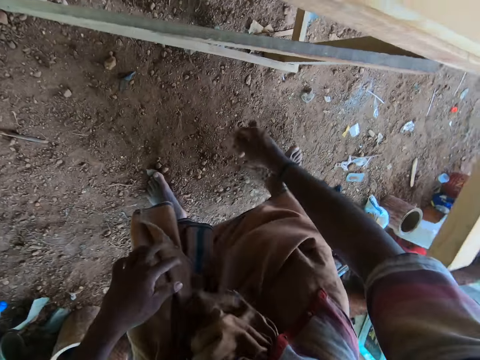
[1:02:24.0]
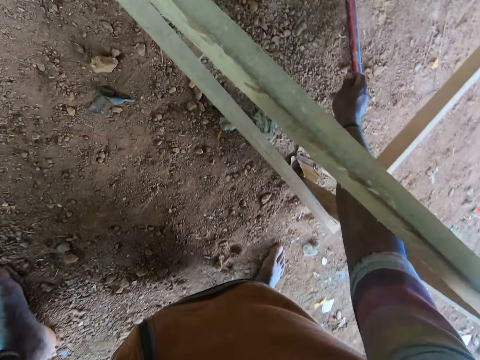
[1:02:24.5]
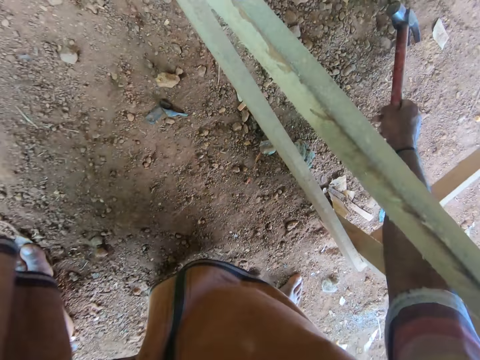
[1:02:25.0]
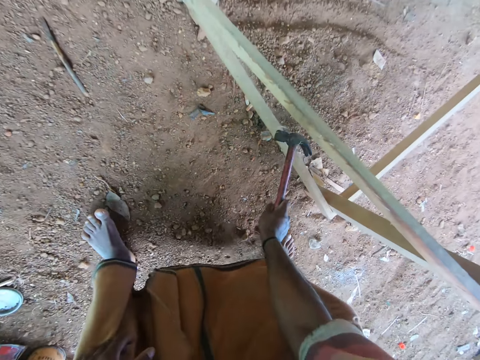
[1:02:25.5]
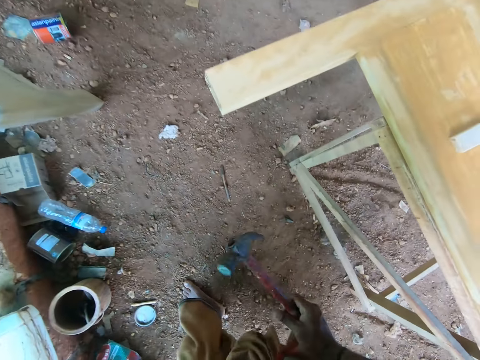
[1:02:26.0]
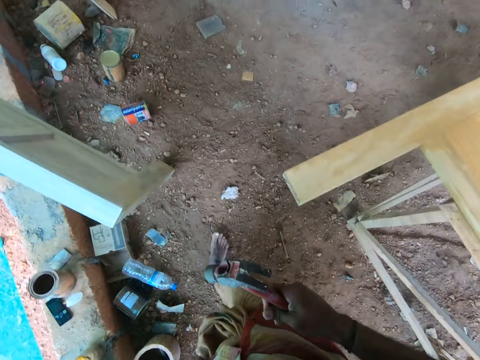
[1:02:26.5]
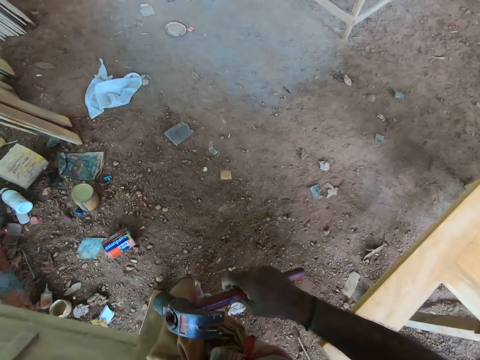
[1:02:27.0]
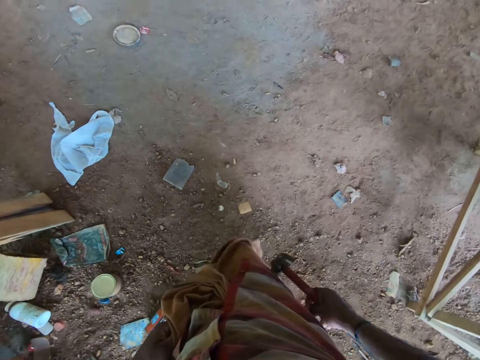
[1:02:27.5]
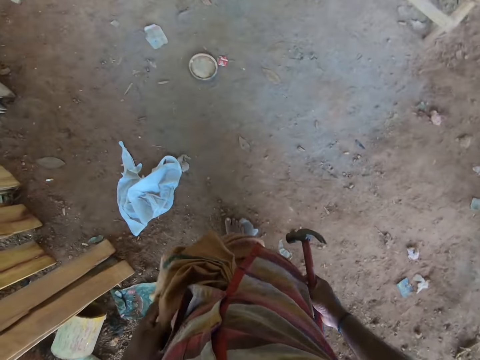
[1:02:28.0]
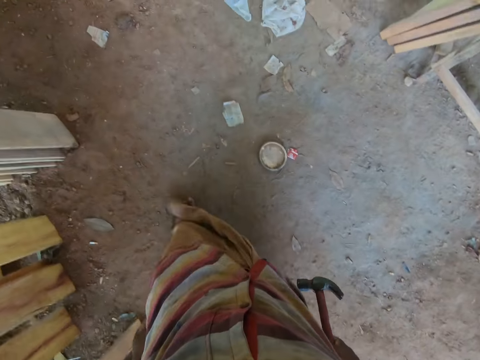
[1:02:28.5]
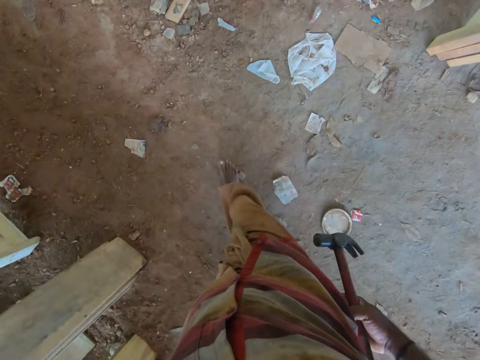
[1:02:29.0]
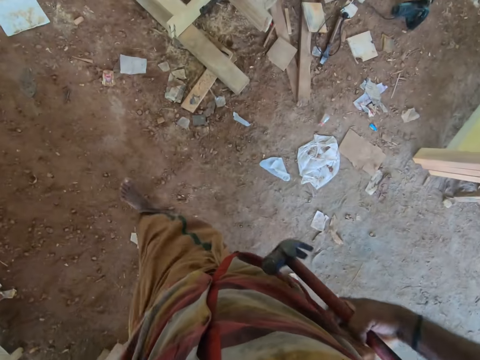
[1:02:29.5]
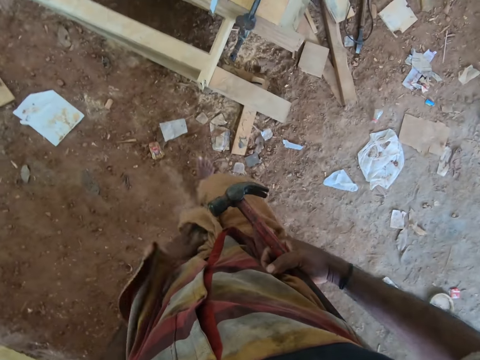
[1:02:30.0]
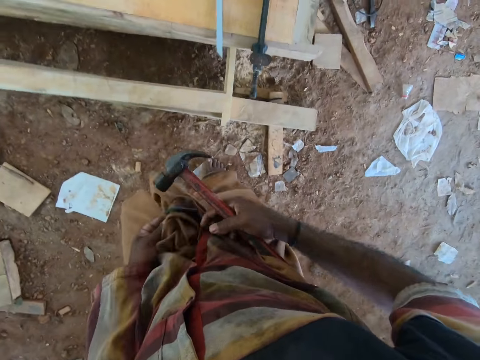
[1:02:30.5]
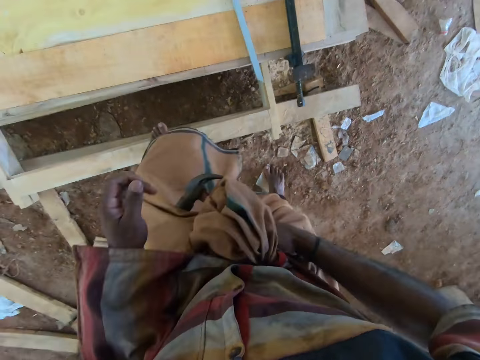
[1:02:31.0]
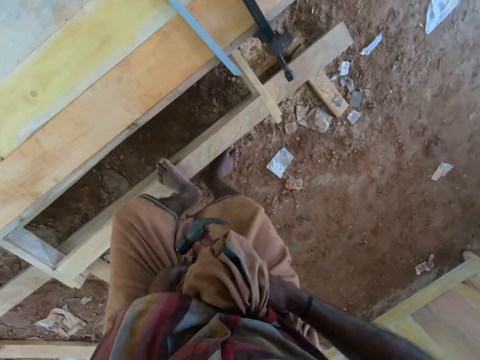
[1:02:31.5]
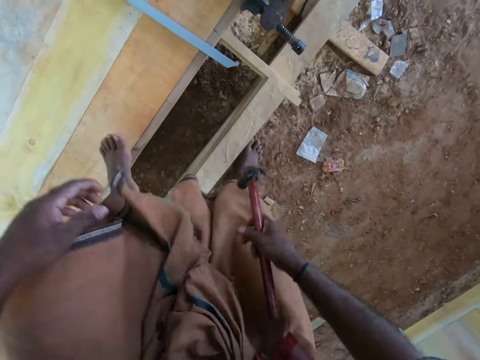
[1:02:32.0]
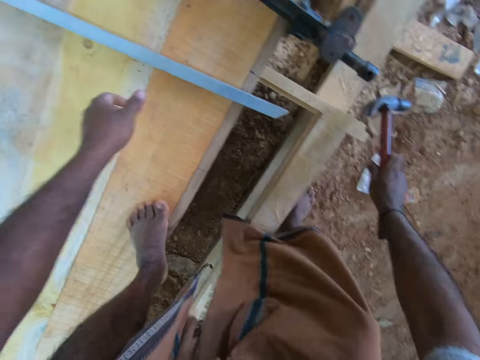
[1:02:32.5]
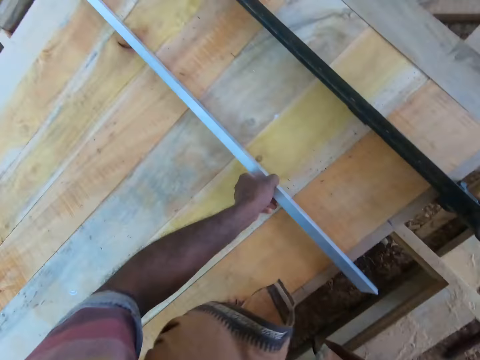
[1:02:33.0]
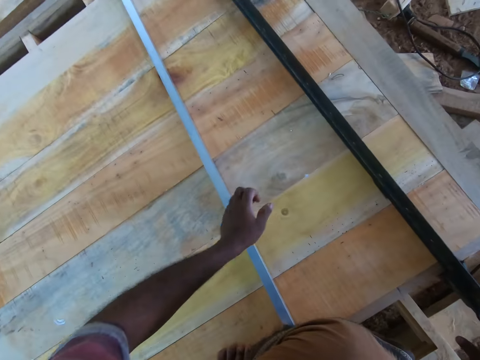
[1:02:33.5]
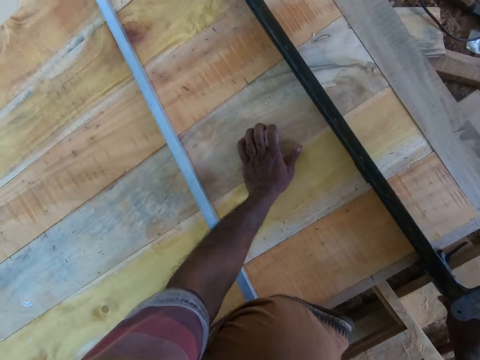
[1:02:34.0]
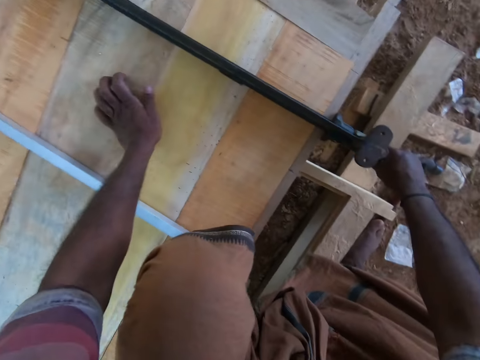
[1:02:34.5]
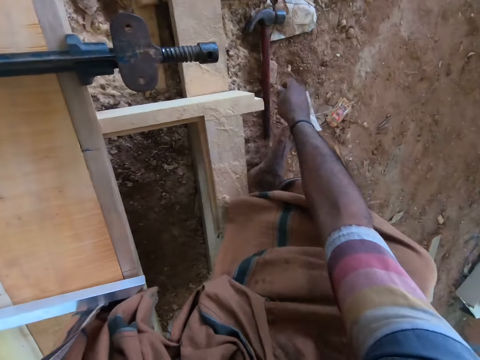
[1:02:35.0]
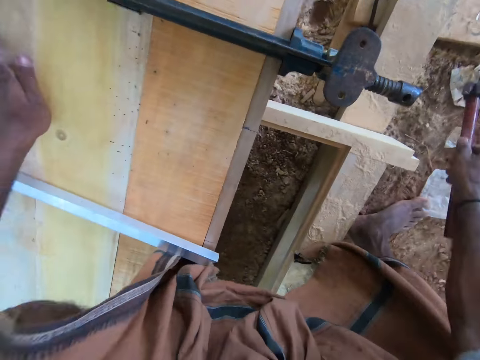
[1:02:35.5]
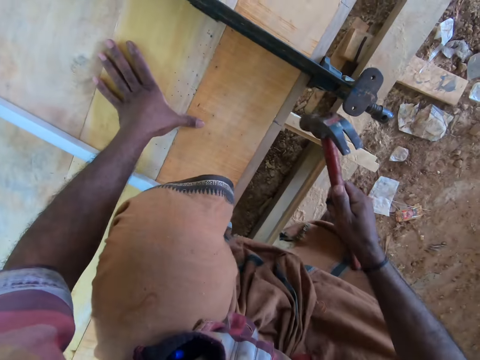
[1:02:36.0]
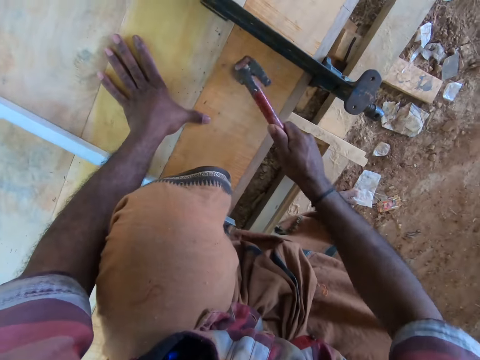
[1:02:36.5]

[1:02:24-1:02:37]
The camera wearer picks a hammer from the ground with his right hand. He hits the hammer on a table with his right hand. He steps on the door with his leg. He drops the hammer on the ground with his right hand. He moves the range or ruler on the woodwork with his left hand. He holds the clamp on the woodwork with his right hand. He places his left hand on the woodwork. He picks the hammer from the ground with his right hand. He hits the hammer on the woodwork with his right hand.

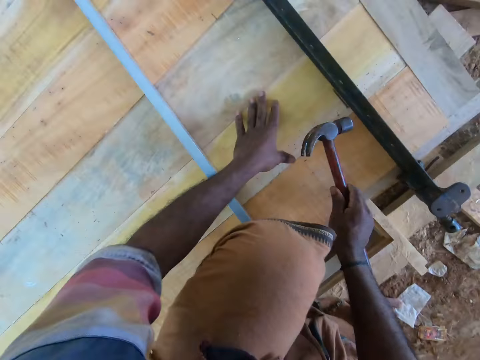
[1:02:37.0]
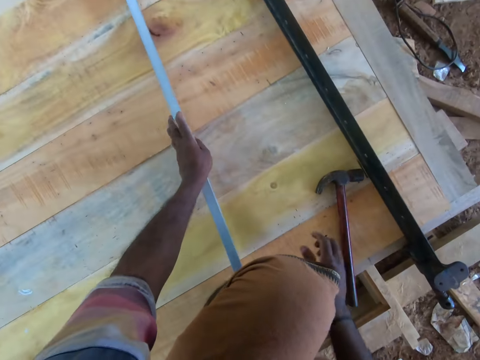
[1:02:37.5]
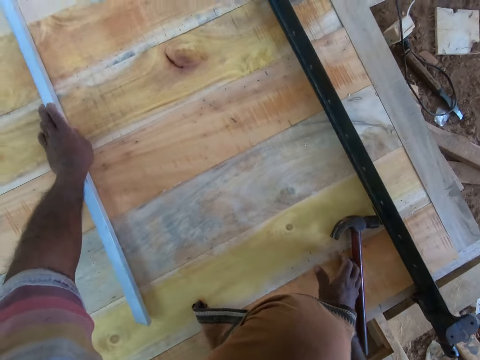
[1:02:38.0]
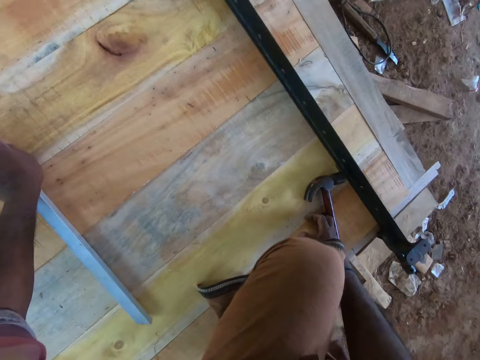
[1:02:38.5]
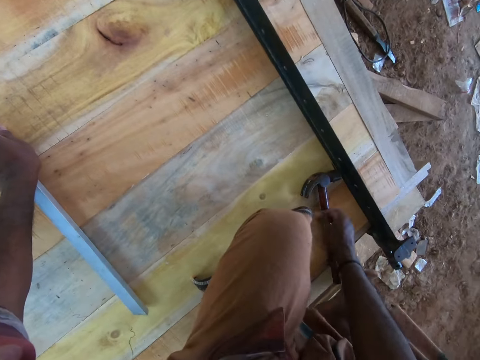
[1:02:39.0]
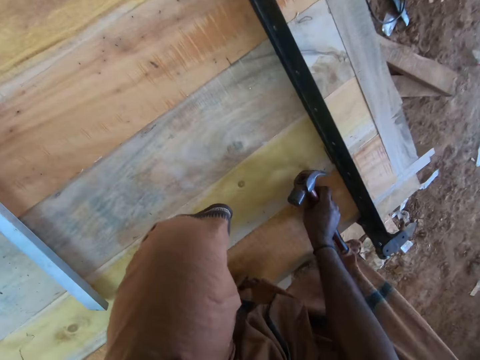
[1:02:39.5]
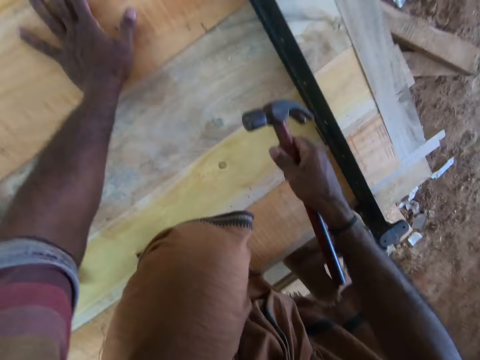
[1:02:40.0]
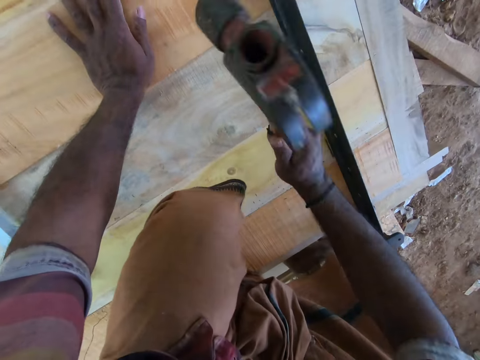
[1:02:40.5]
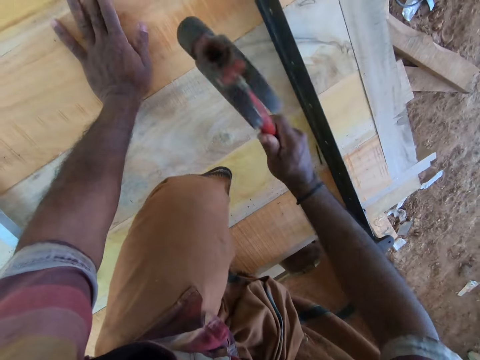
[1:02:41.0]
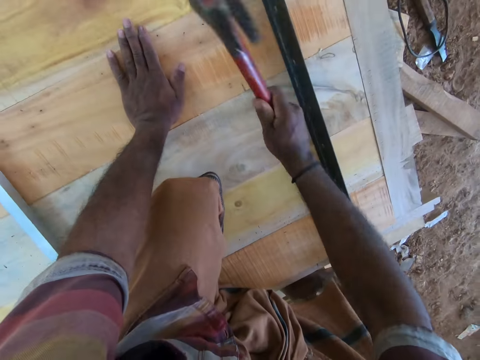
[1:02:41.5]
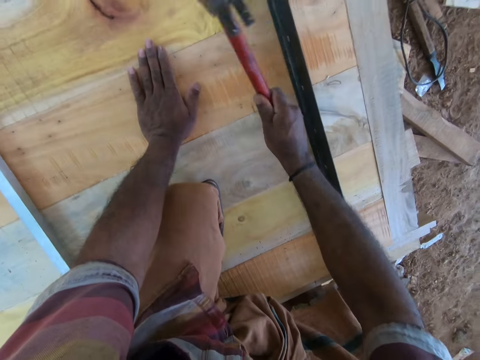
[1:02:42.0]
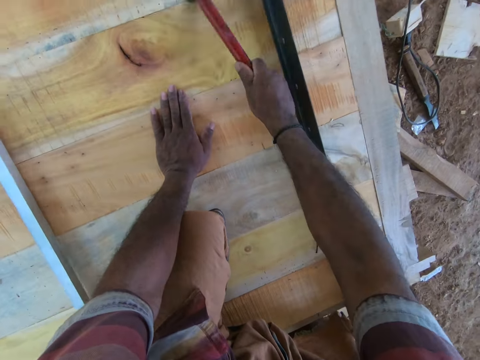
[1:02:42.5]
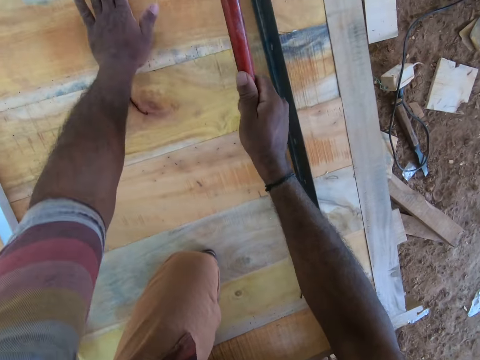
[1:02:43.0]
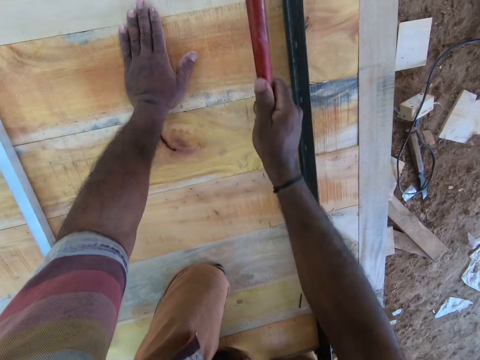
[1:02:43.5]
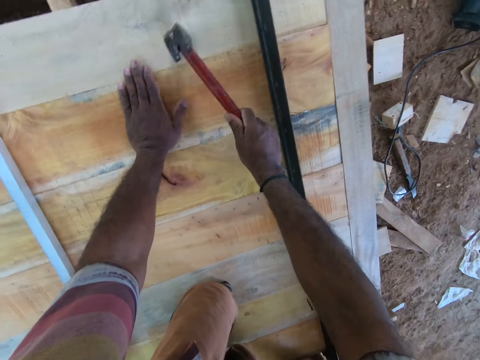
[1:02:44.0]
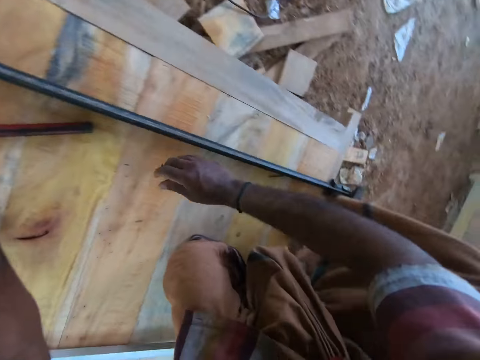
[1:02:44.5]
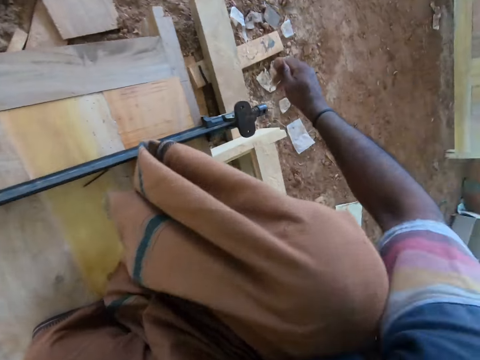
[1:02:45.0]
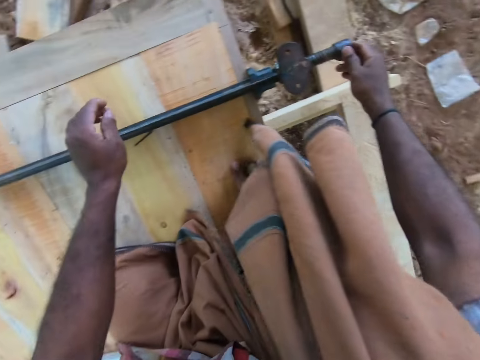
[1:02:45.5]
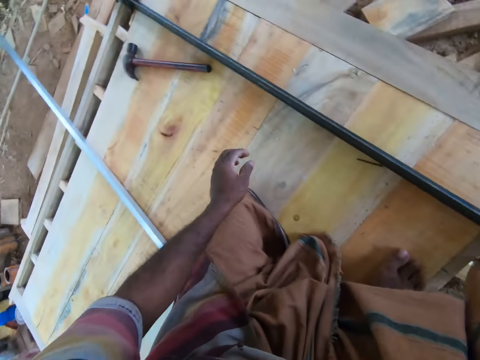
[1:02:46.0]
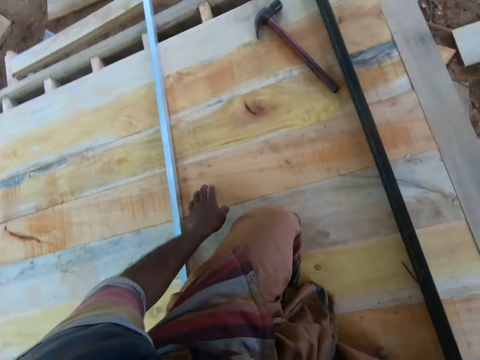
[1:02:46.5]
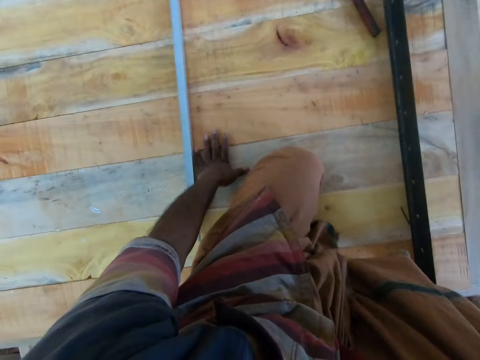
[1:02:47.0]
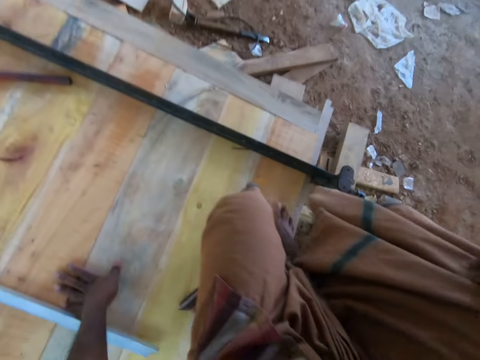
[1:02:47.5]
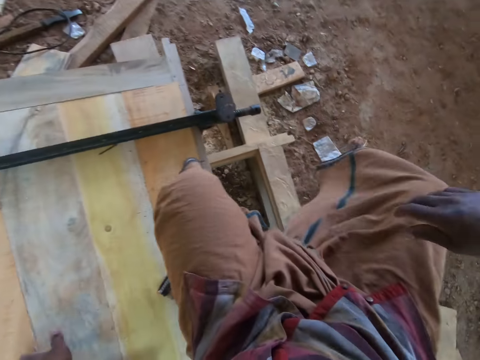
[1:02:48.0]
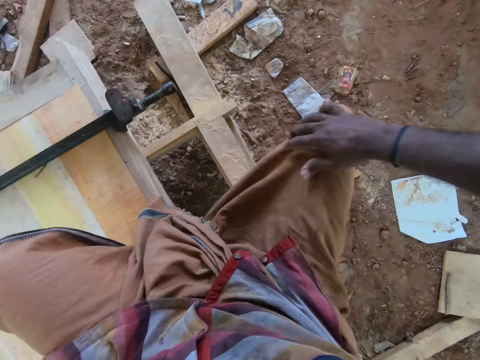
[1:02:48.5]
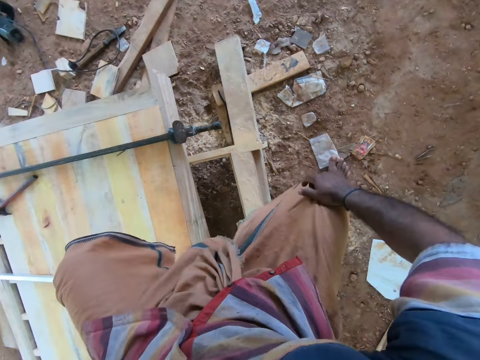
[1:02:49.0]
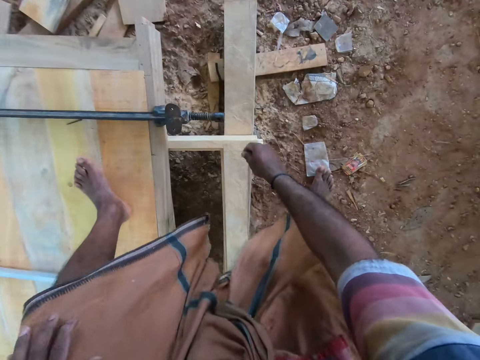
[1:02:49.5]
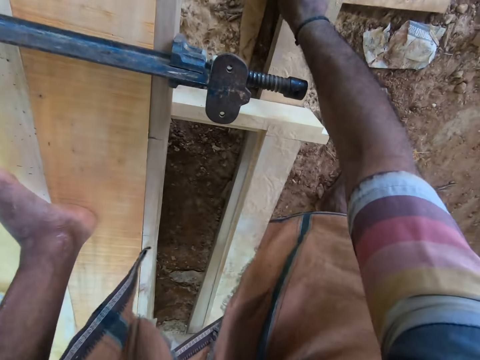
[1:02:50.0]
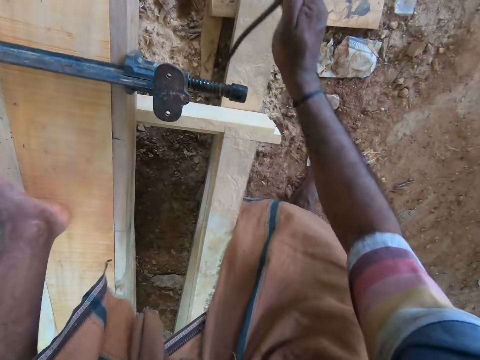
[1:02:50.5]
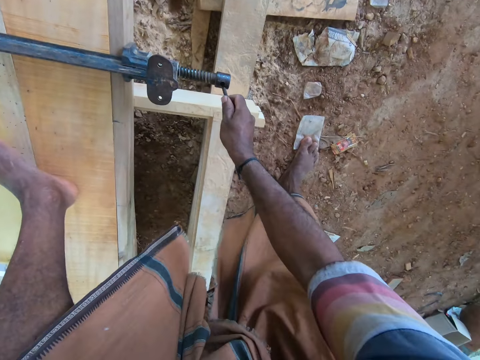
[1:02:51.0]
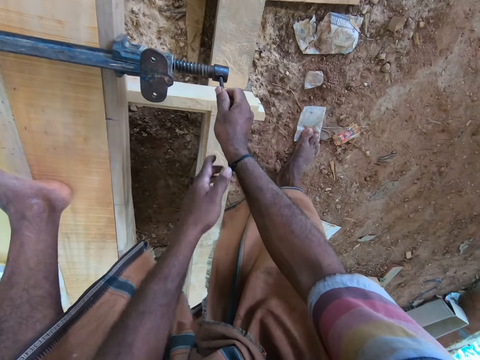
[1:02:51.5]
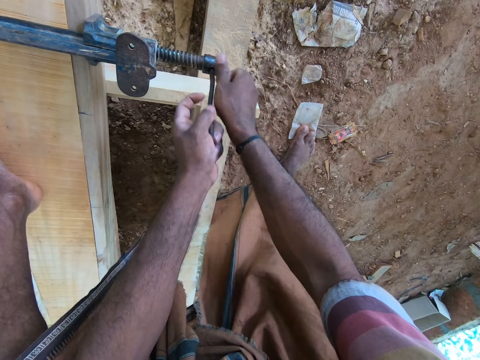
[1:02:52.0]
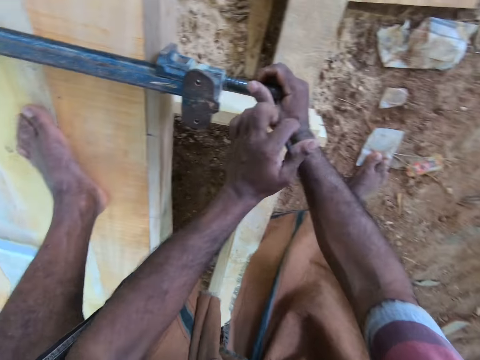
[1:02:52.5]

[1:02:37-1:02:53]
The camera wearer drops the hammer on the woodwork with his right hand. He picks the range from the woodwork with his left hand. He moves the ruler with his hands. He drops the range on the woodwork with his left hand. He picks the hammer from the woodwork with his right hand. He places his left hand on the woodwork. He hits the hammer on the woodwork with his right hand. He drops the hammer on the woodwork with his right hand. He tightens the clamp on the woodwork with his right hand. He picks the rod from the ground with his right hand. He inserts the rod in the clamp on the woodwork with both hands. He tightens the clamp on the woodwork with both hands.
